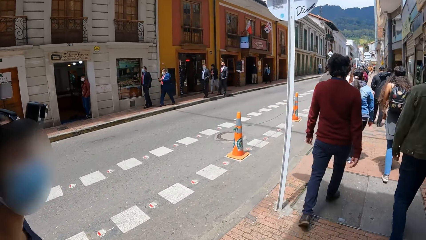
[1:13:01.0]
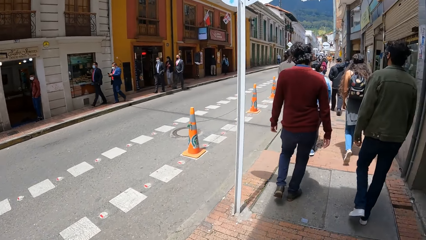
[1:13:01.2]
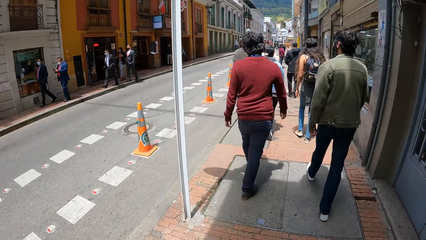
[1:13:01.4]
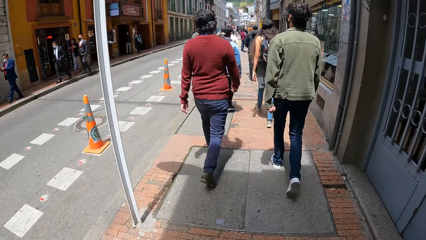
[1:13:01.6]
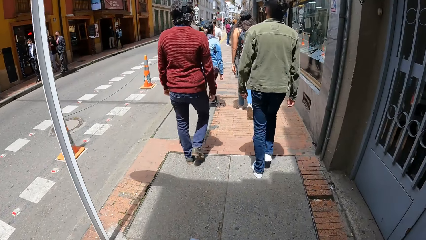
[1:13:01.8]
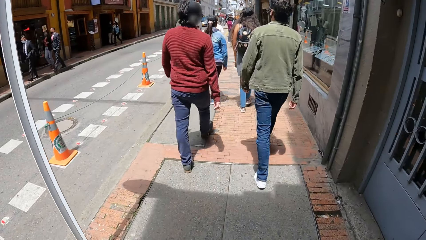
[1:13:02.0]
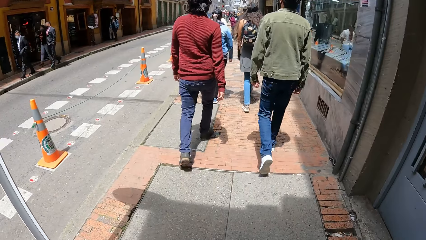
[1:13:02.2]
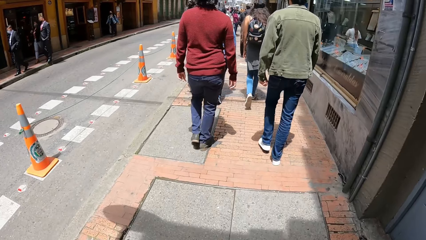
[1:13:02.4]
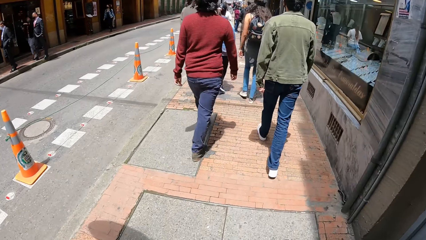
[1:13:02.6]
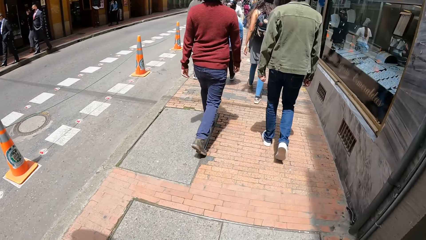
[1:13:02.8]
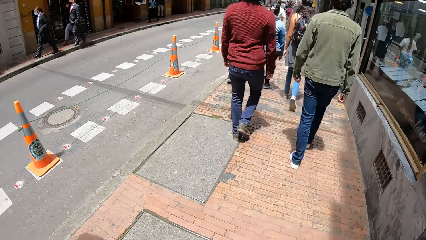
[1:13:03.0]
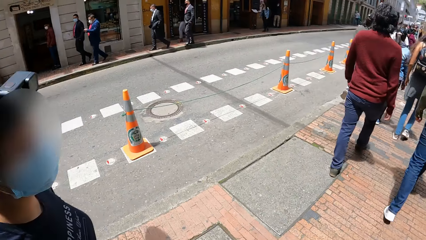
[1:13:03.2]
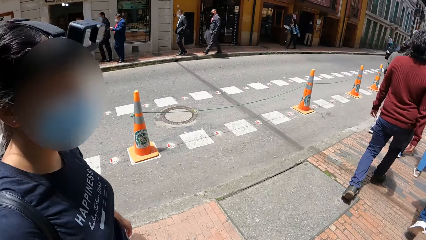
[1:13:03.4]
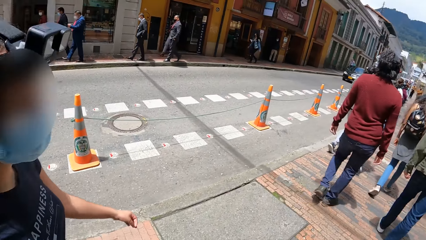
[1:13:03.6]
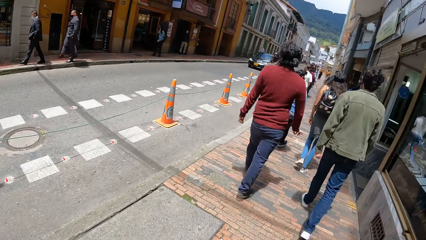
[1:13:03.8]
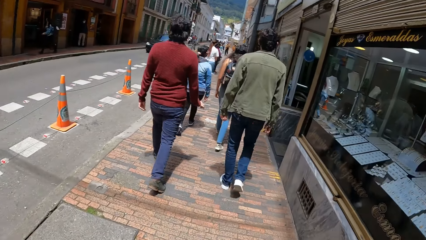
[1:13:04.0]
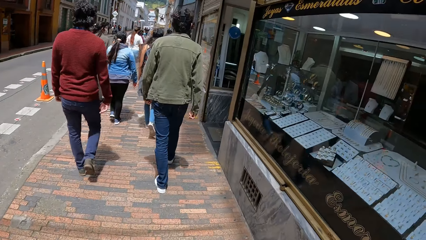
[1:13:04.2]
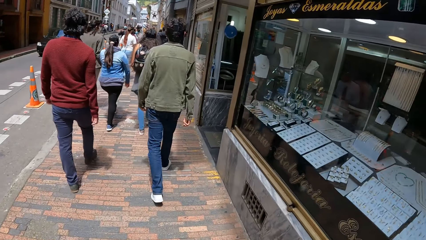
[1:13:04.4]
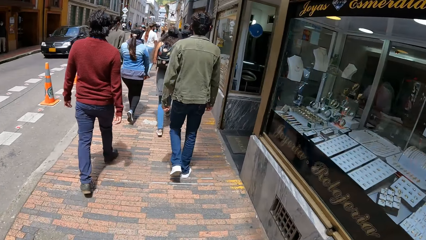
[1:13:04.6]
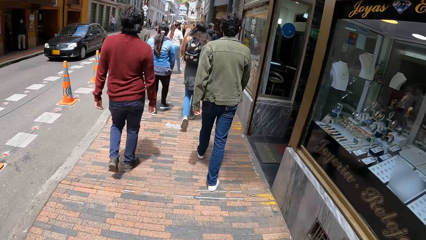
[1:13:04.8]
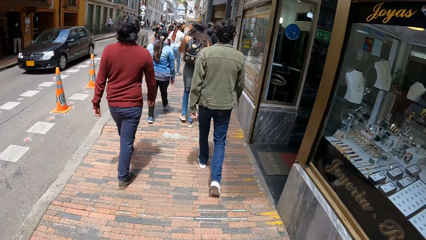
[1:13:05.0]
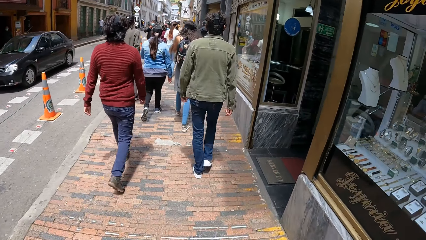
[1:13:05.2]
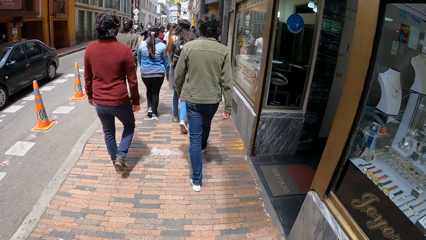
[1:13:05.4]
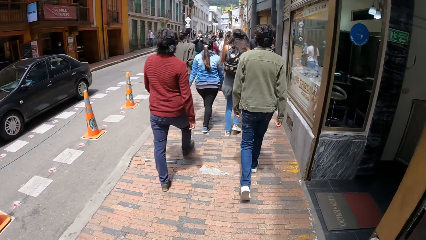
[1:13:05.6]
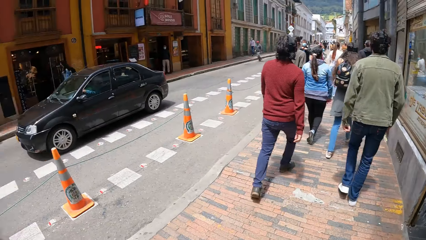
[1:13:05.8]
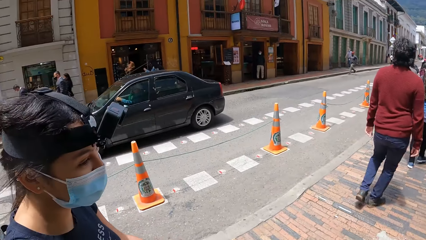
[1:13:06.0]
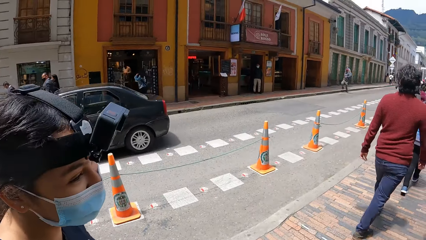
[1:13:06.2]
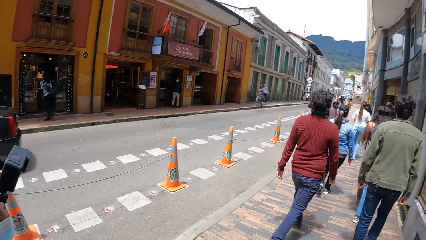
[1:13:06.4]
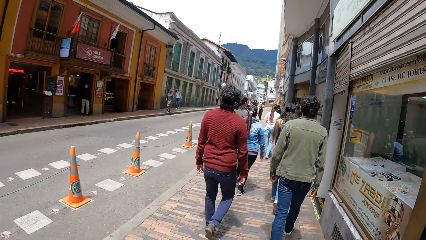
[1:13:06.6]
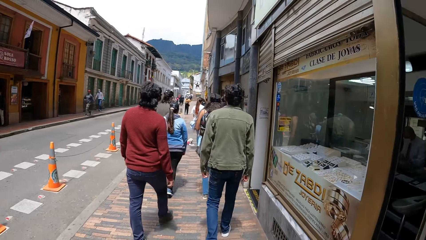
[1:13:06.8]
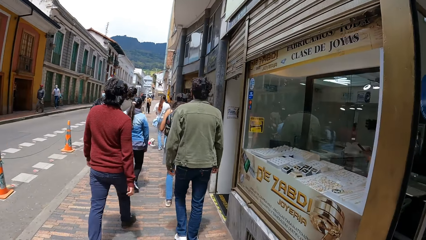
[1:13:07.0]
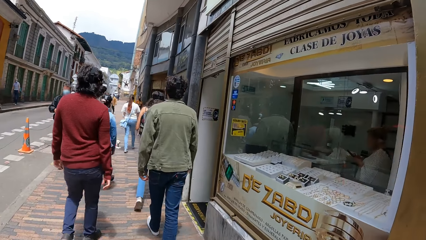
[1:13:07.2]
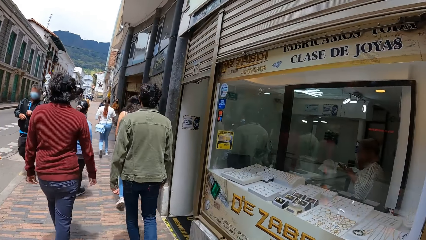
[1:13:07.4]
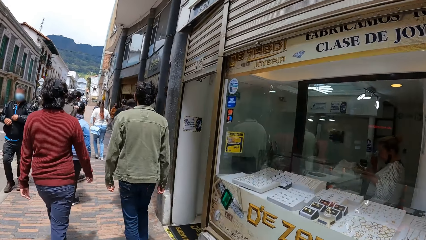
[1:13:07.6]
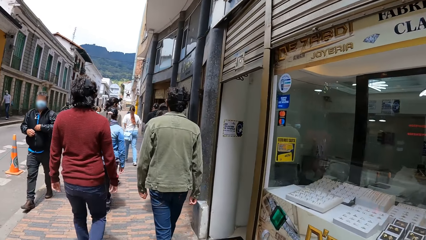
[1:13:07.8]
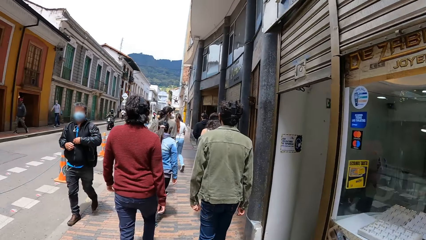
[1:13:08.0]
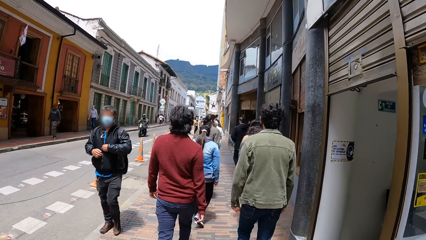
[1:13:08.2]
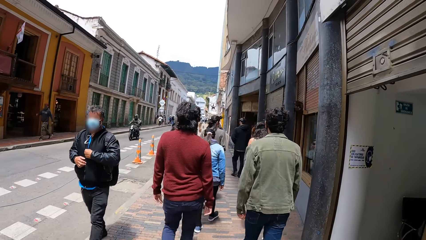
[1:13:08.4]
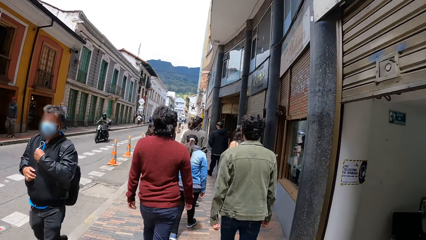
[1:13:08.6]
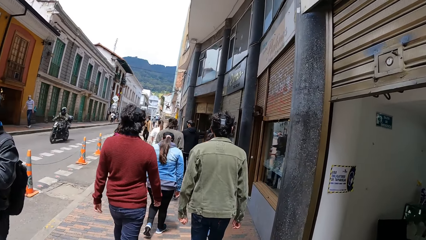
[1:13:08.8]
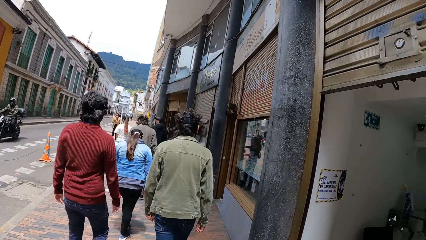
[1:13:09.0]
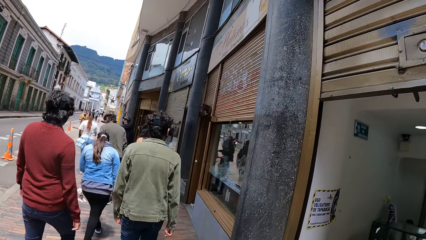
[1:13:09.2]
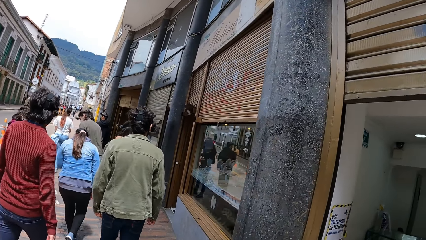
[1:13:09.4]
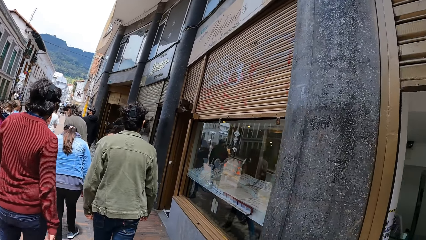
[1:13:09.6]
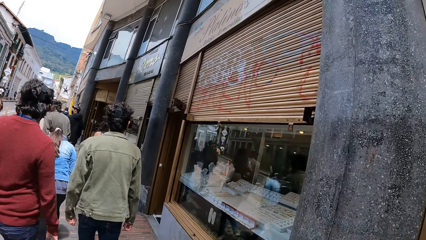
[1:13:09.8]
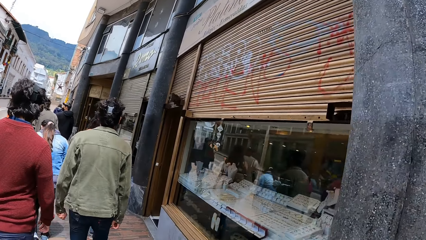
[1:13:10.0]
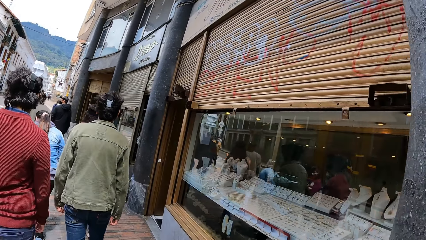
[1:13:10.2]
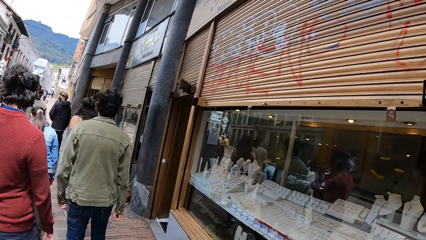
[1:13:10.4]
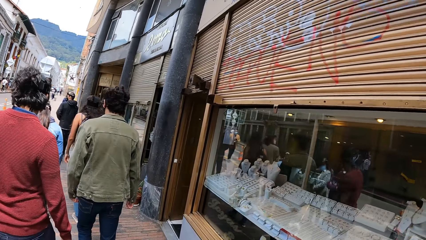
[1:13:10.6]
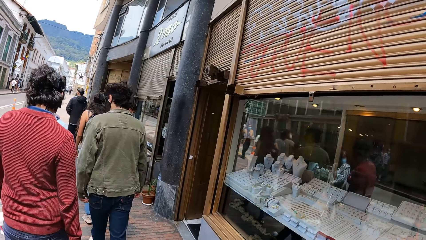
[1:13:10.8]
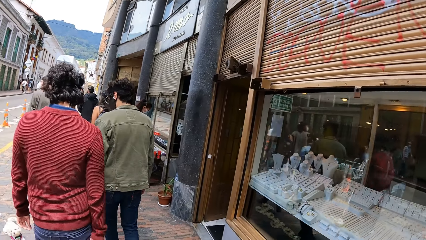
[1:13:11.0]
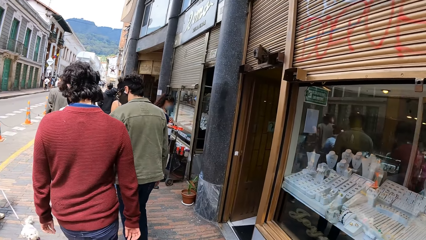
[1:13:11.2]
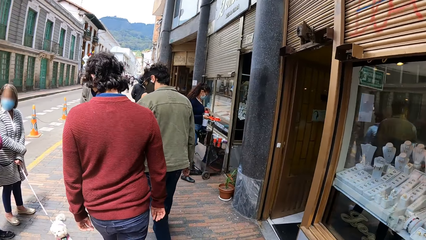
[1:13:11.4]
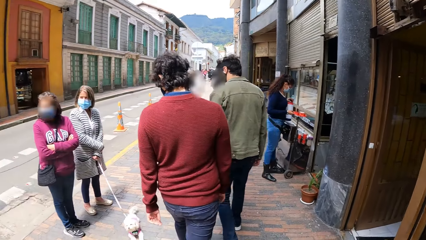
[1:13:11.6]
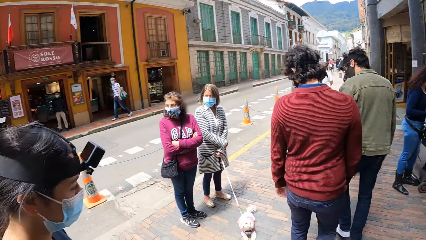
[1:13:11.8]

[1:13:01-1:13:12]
The camera wearer walks with the woman on the road.

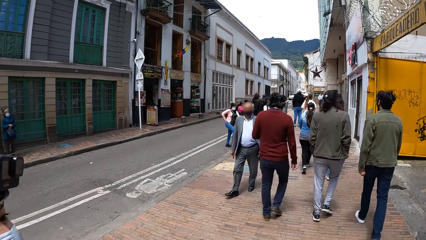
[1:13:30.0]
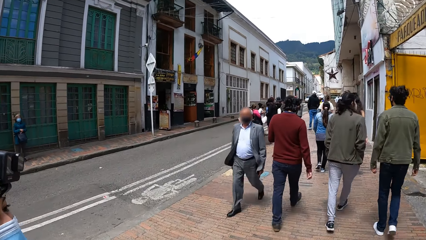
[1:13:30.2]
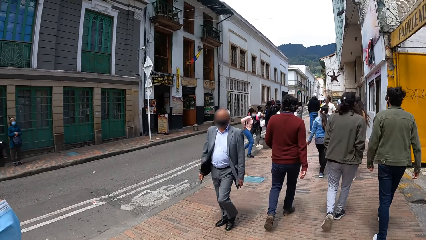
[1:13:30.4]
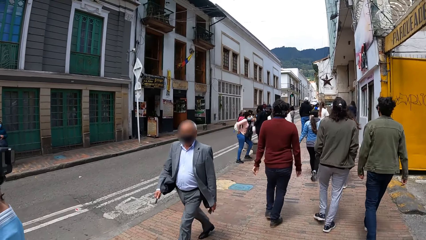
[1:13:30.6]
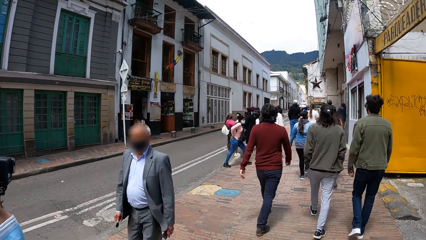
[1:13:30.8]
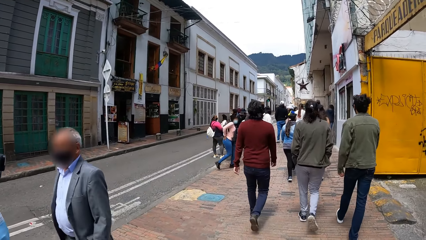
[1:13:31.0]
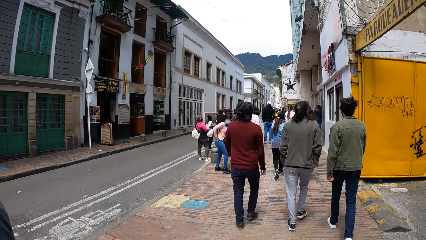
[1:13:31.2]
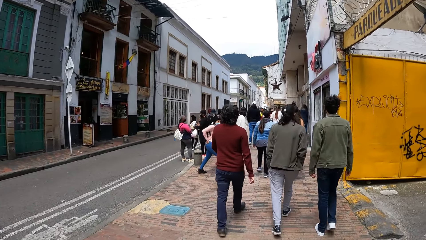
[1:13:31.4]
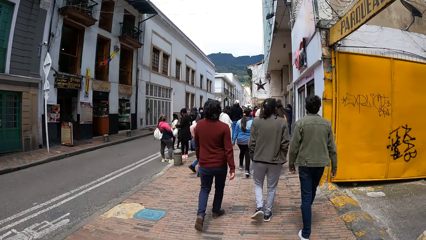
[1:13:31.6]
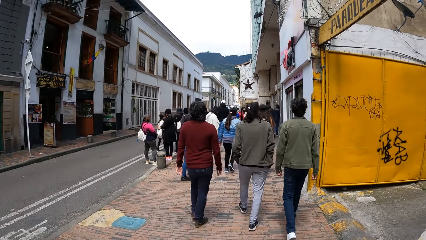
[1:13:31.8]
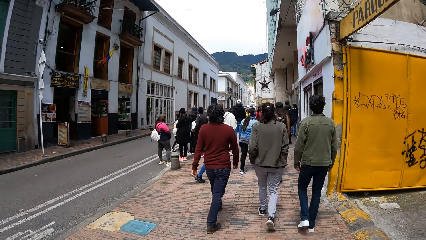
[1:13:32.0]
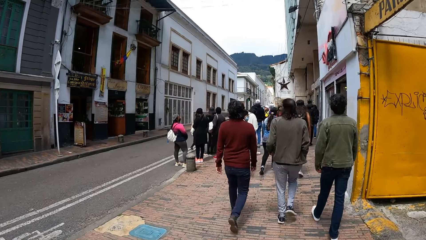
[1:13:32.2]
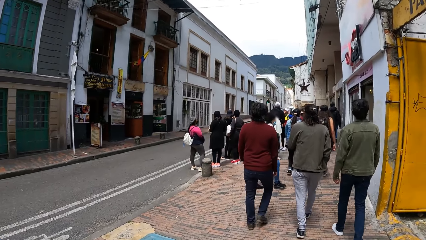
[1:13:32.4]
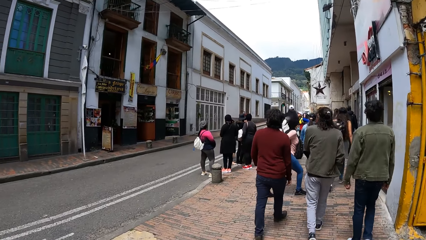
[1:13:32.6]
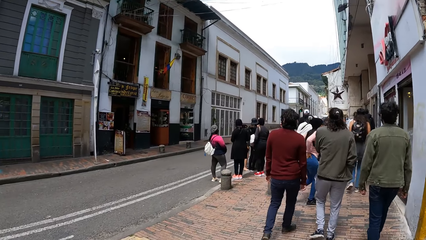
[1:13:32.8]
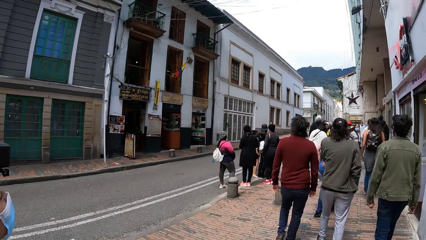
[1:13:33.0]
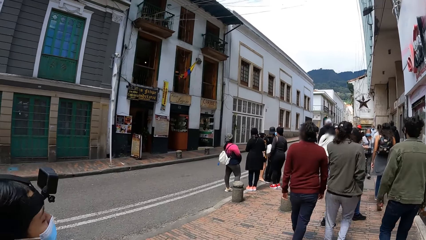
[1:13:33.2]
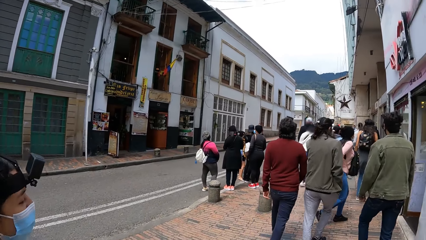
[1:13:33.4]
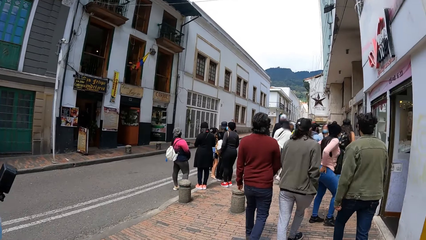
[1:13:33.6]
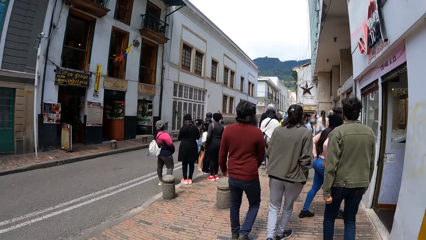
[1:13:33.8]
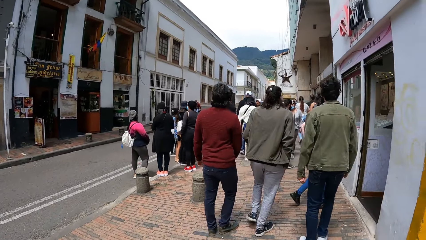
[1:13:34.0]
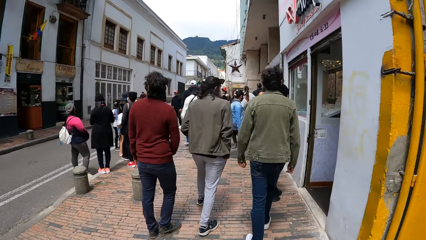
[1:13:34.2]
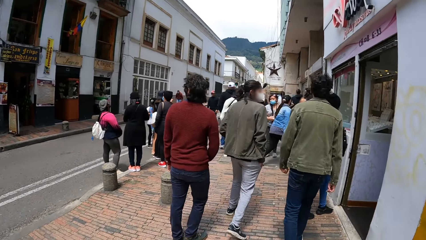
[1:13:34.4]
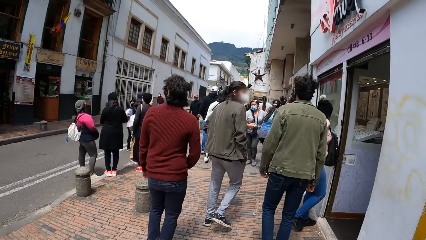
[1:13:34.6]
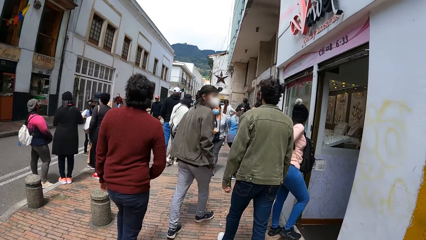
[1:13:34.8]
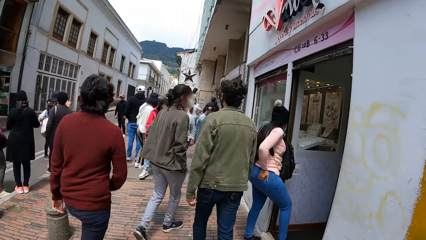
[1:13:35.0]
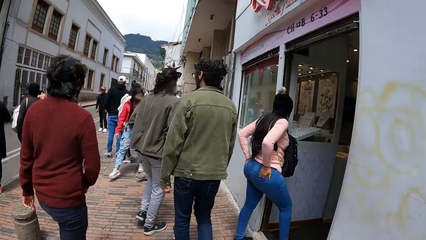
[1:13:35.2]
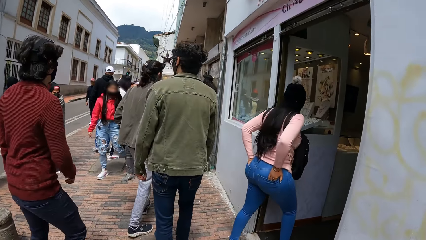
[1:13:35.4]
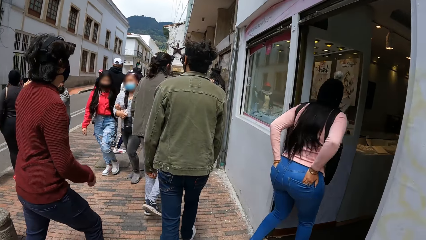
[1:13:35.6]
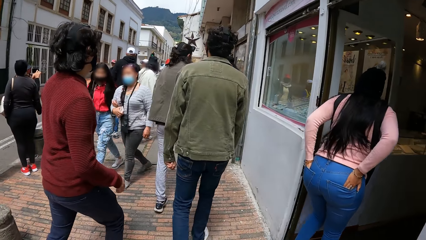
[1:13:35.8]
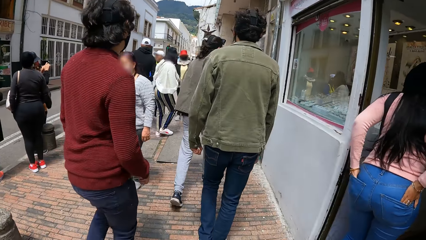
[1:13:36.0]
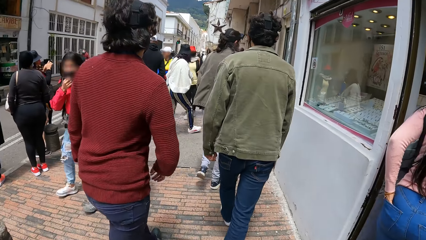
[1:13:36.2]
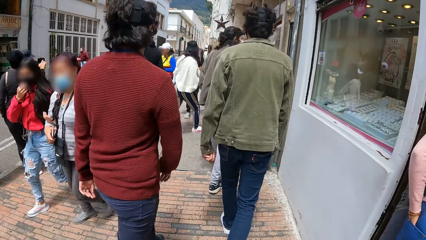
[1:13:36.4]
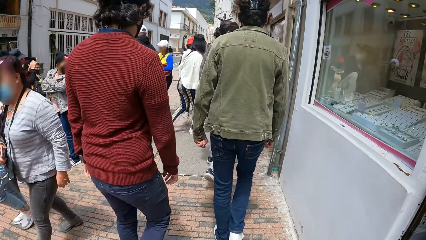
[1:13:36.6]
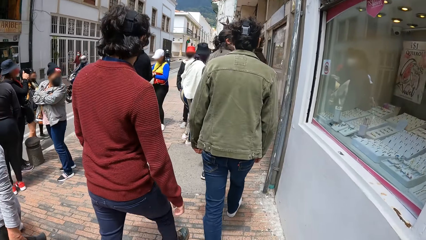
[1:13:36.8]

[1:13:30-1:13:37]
The camera wearer moves a bottle in her right hand.
